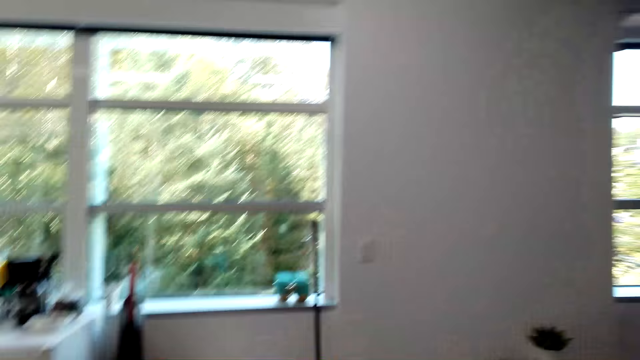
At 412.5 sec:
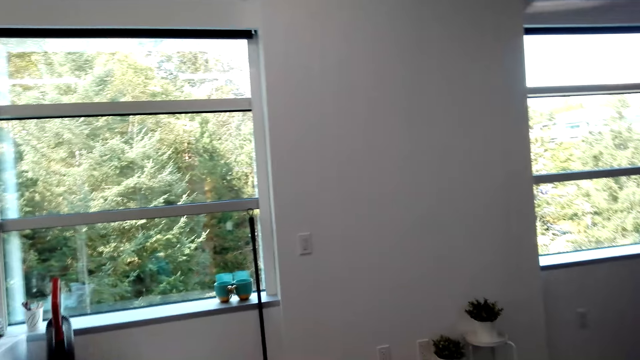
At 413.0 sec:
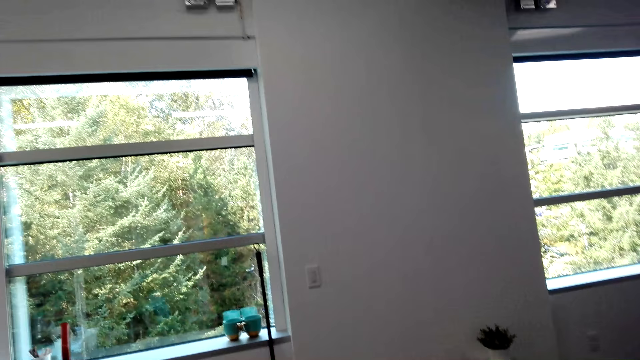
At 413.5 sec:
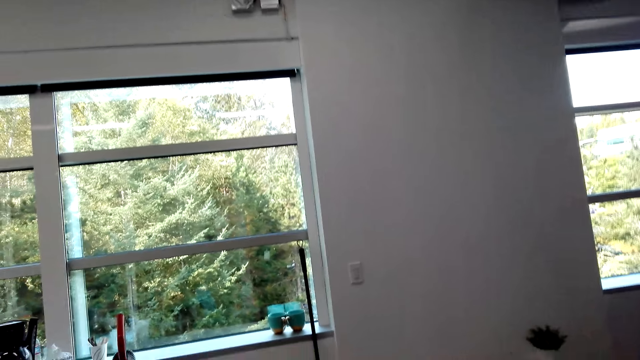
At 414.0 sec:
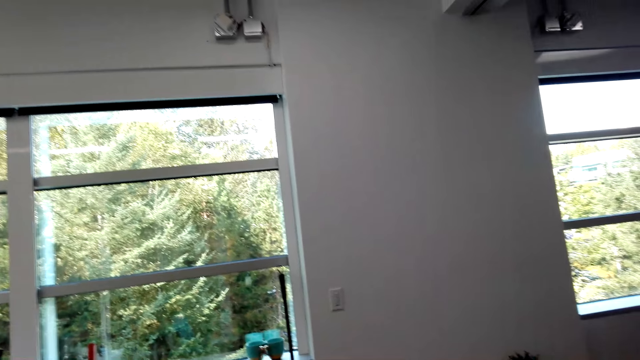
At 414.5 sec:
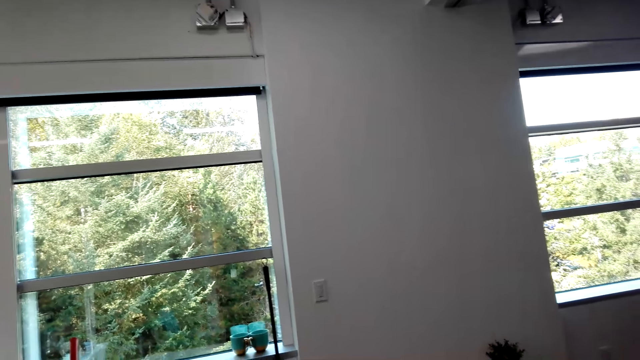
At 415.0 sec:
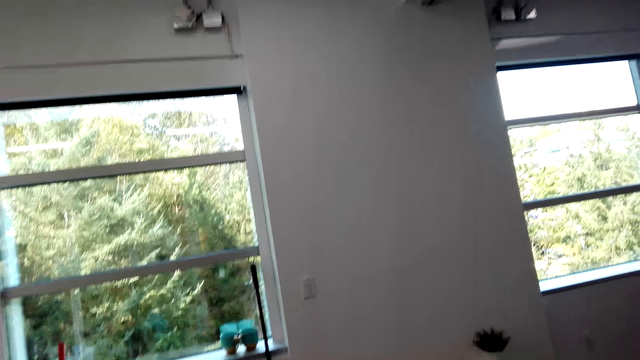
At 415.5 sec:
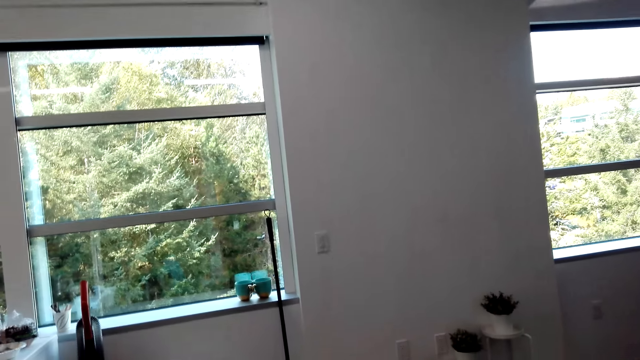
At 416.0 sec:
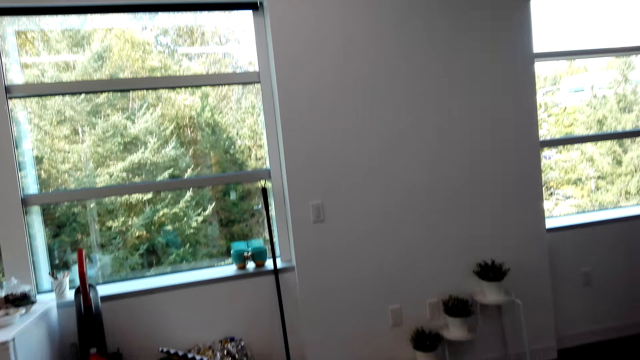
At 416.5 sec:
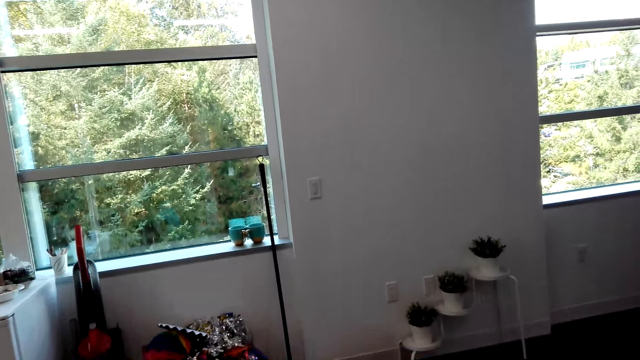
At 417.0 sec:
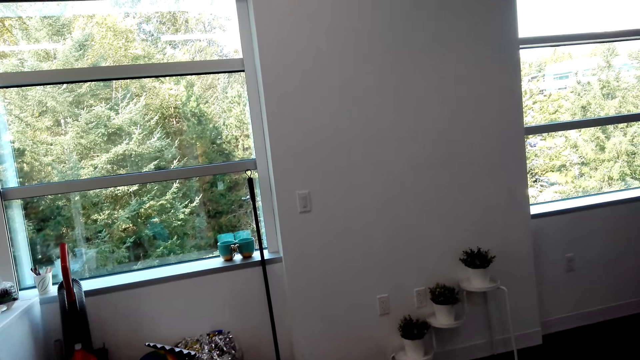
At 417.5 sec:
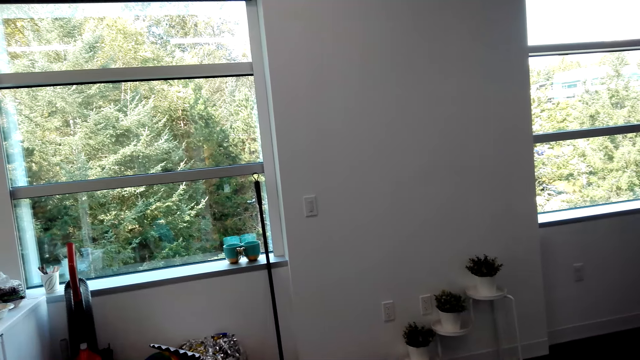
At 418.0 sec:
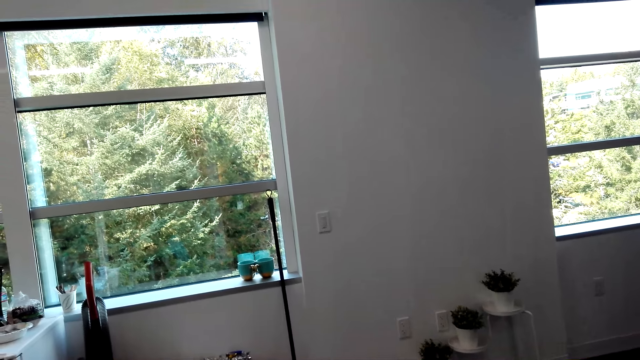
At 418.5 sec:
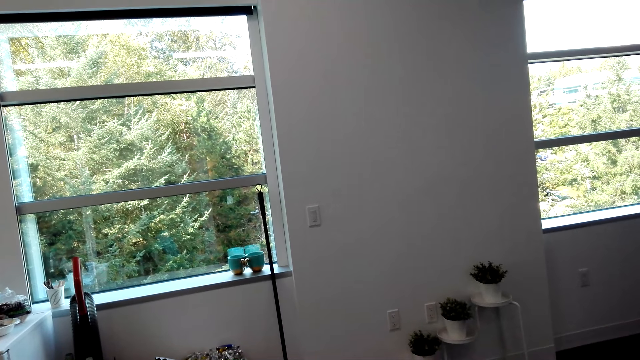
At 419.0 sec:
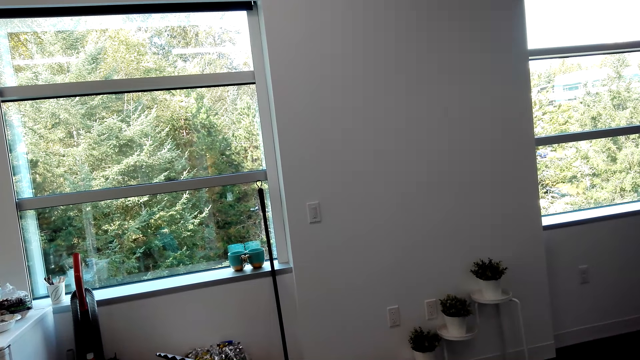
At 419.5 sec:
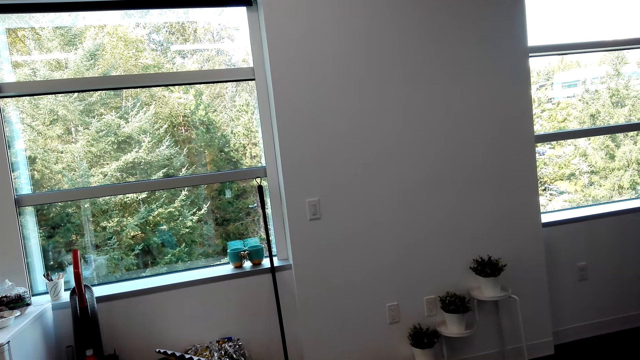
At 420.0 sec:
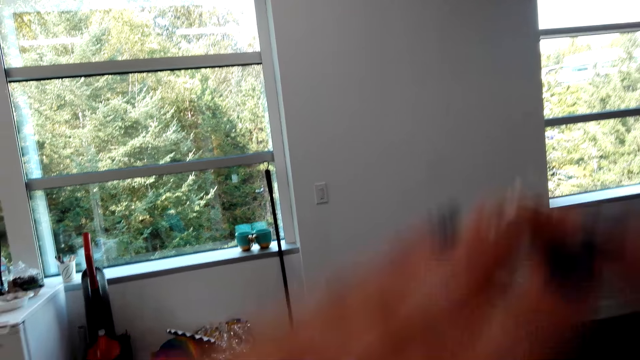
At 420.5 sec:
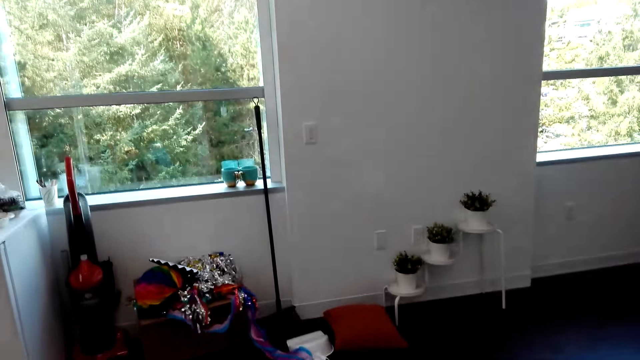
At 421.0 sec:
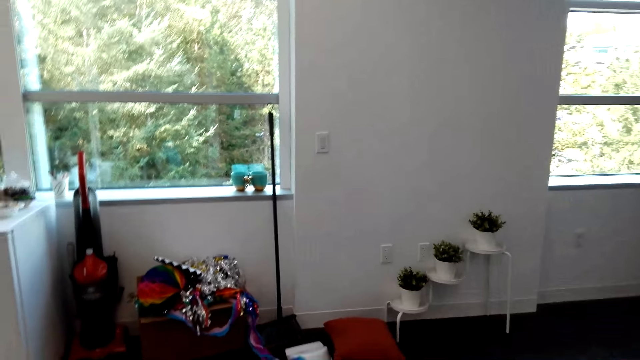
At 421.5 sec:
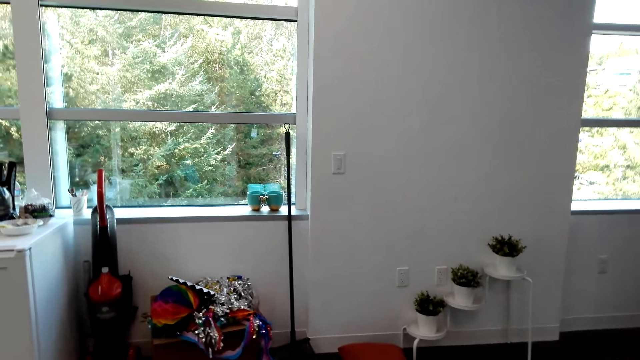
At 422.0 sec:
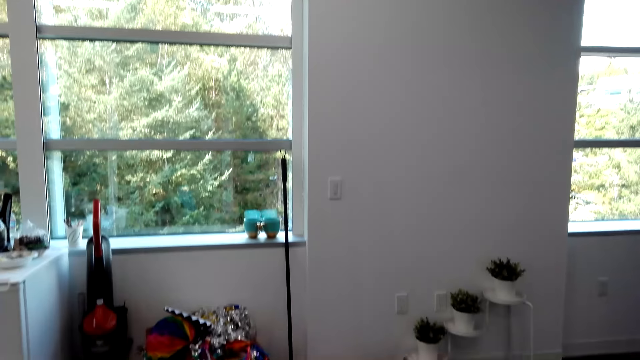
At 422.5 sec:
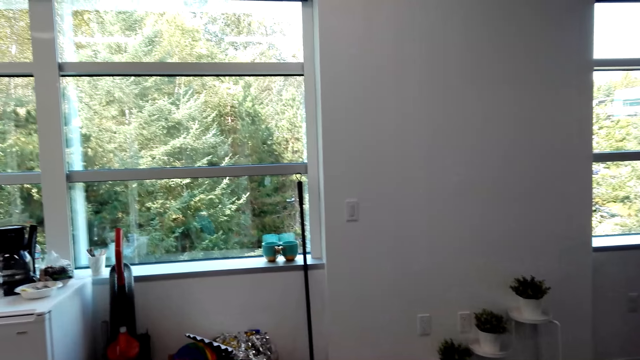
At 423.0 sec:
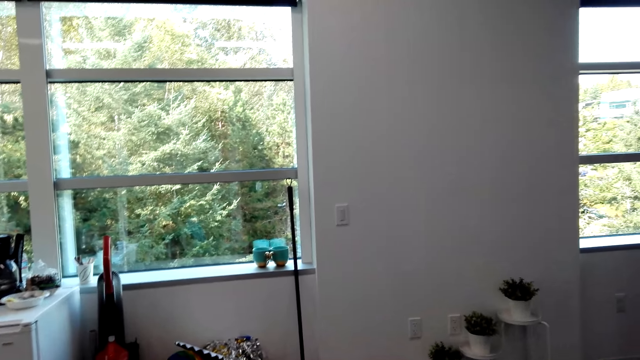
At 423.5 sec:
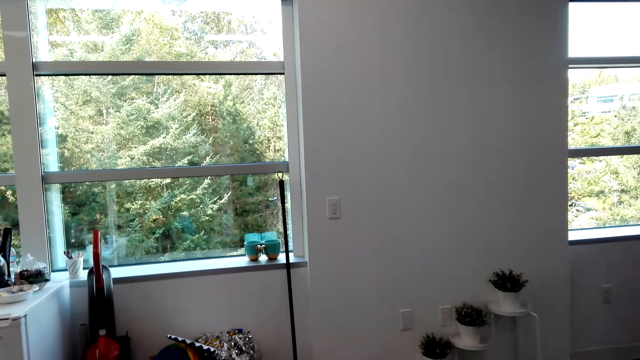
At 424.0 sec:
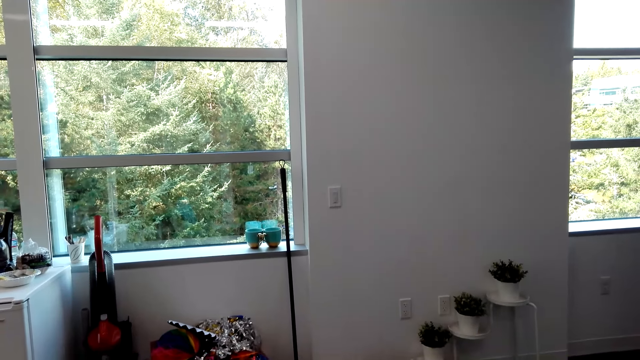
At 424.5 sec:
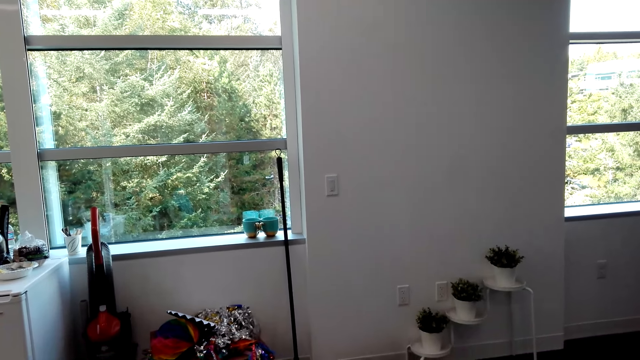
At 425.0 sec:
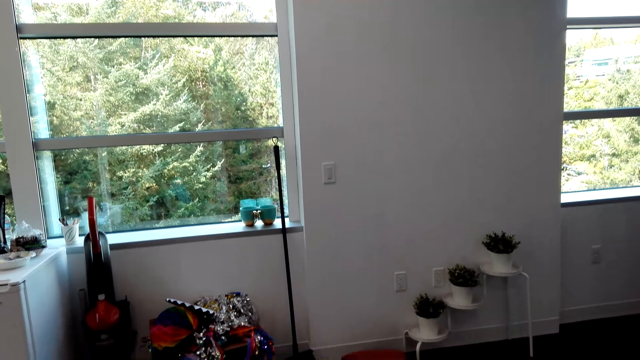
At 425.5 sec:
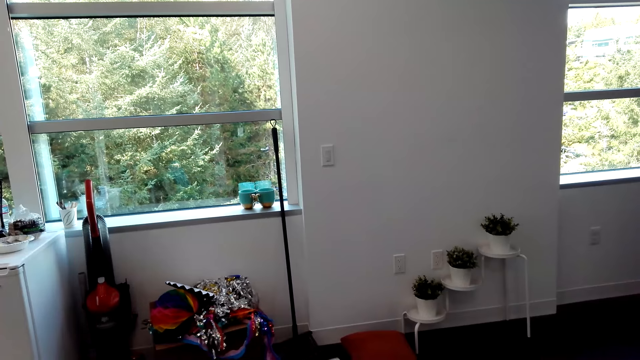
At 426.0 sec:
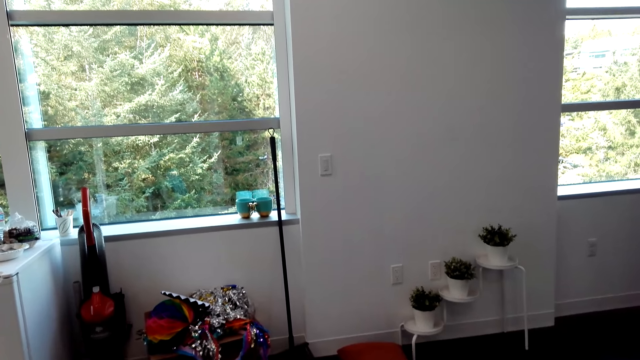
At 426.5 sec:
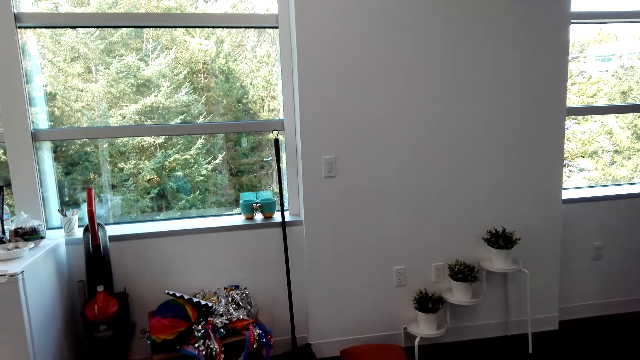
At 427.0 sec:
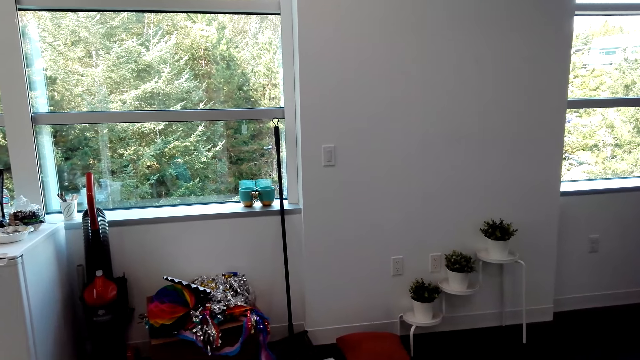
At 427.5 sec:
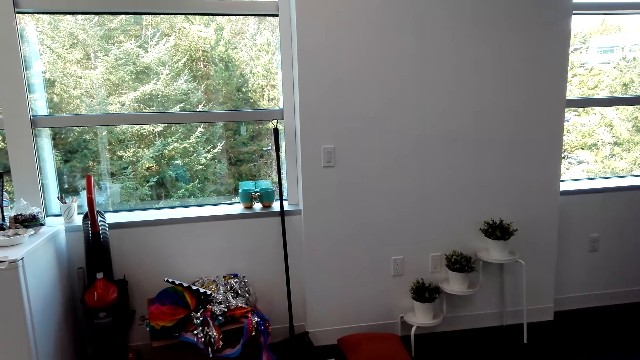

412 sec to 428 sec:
The camera wearer does exercises. They stare at the window.
